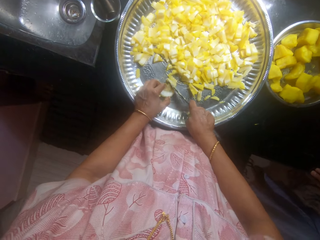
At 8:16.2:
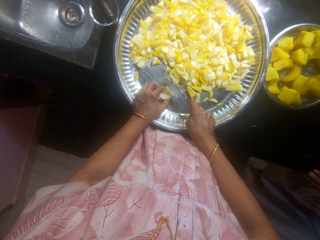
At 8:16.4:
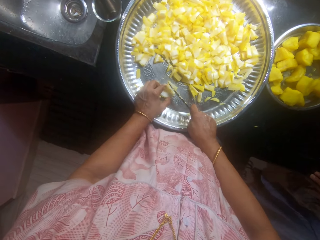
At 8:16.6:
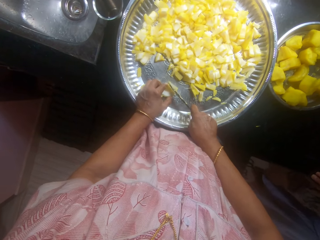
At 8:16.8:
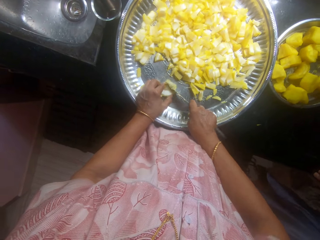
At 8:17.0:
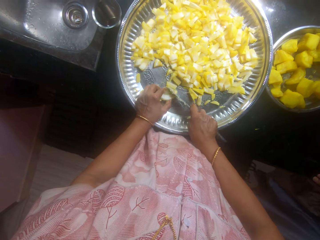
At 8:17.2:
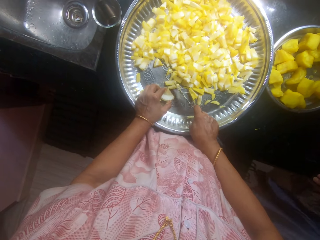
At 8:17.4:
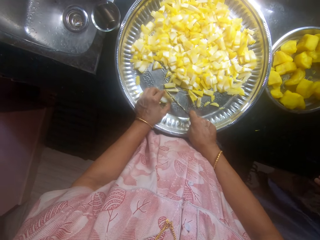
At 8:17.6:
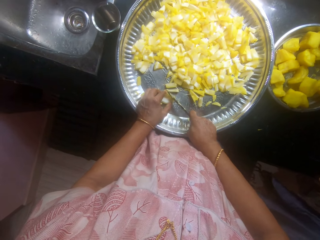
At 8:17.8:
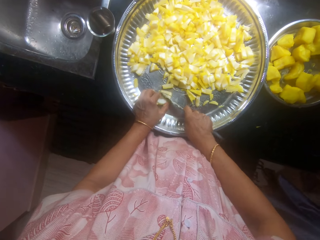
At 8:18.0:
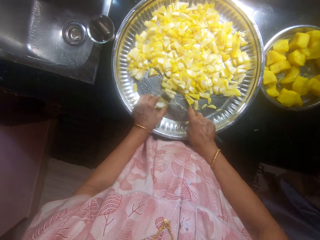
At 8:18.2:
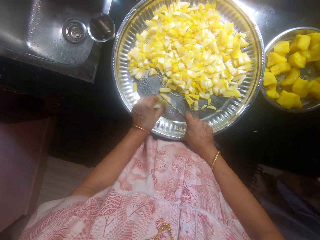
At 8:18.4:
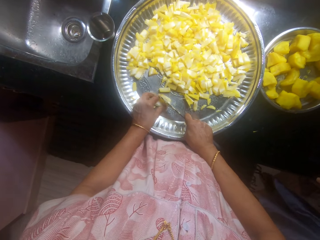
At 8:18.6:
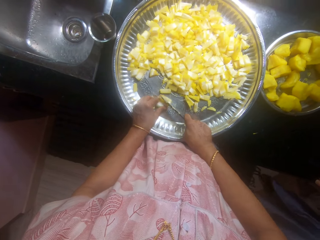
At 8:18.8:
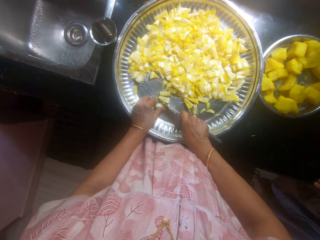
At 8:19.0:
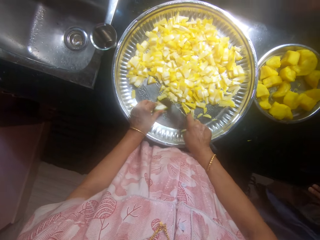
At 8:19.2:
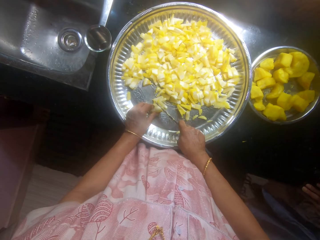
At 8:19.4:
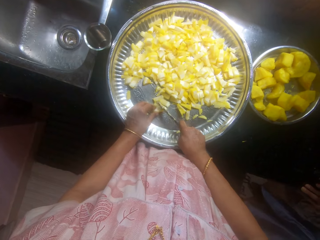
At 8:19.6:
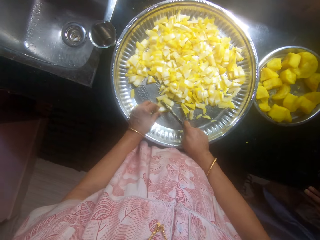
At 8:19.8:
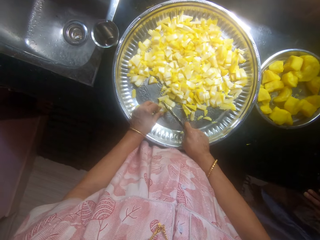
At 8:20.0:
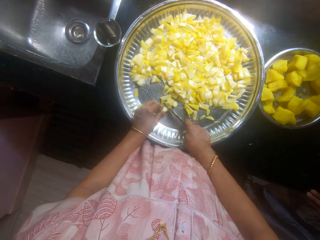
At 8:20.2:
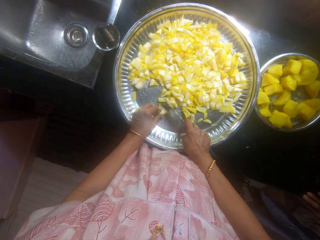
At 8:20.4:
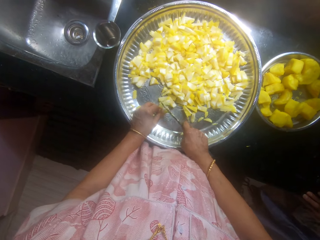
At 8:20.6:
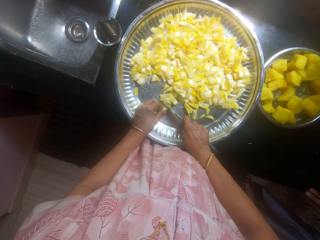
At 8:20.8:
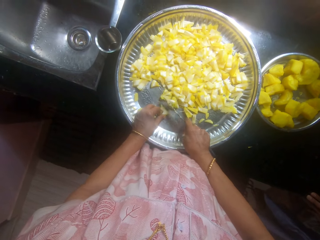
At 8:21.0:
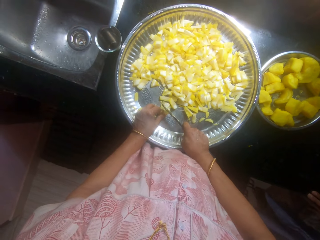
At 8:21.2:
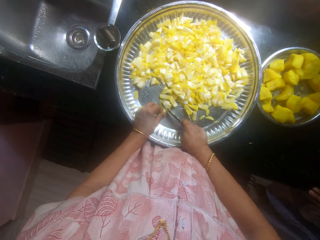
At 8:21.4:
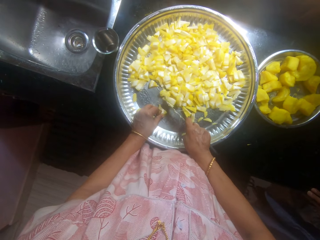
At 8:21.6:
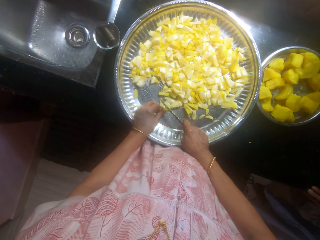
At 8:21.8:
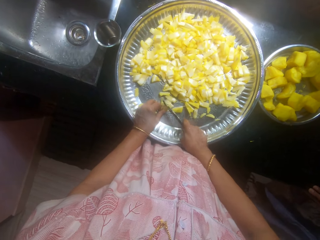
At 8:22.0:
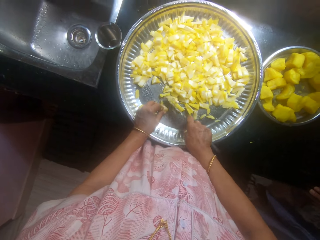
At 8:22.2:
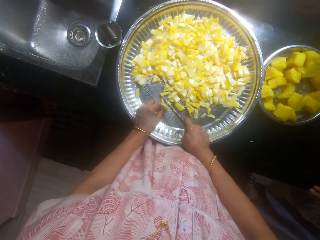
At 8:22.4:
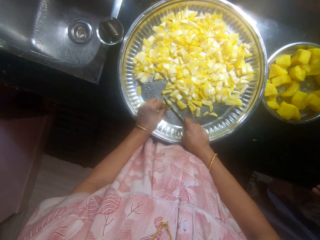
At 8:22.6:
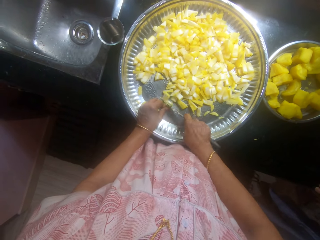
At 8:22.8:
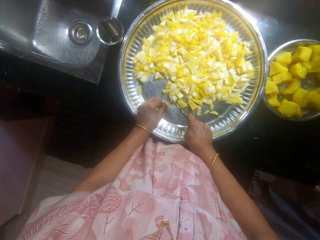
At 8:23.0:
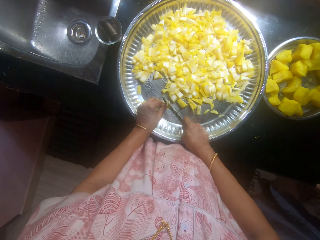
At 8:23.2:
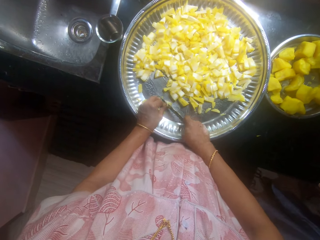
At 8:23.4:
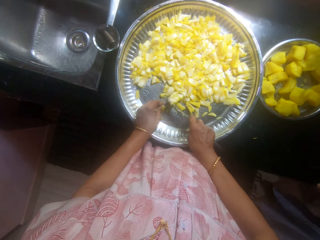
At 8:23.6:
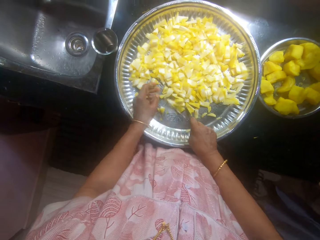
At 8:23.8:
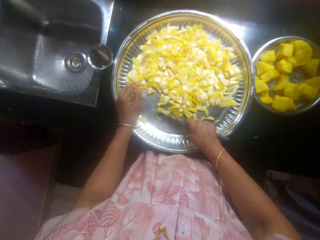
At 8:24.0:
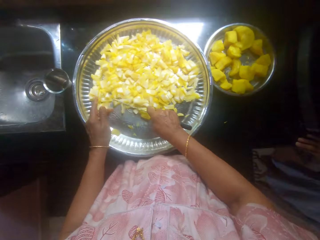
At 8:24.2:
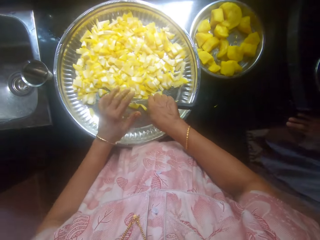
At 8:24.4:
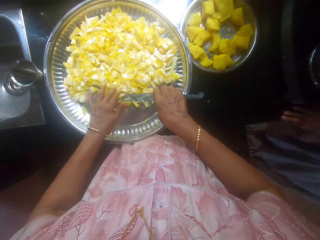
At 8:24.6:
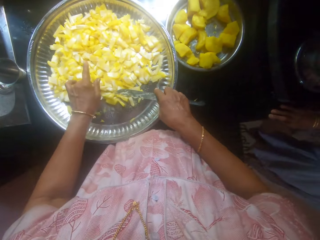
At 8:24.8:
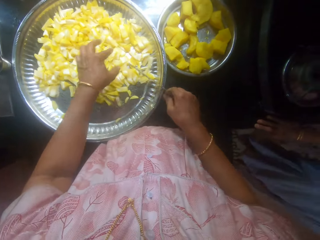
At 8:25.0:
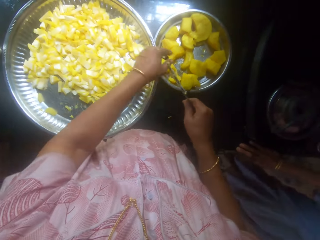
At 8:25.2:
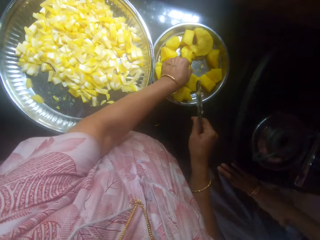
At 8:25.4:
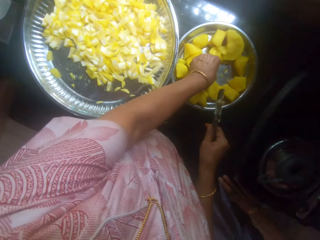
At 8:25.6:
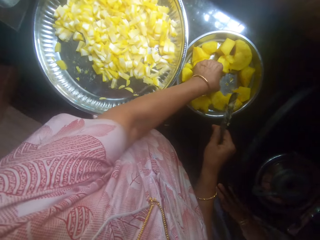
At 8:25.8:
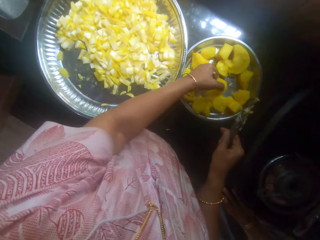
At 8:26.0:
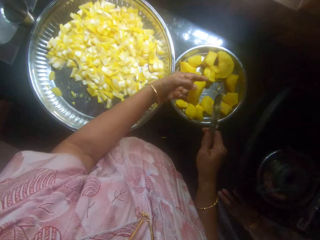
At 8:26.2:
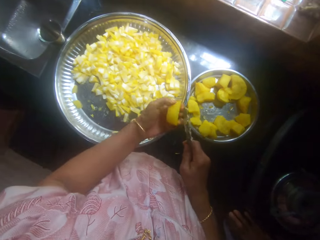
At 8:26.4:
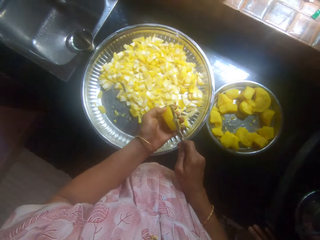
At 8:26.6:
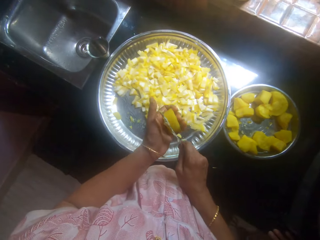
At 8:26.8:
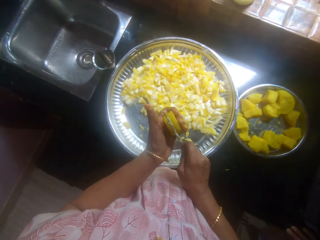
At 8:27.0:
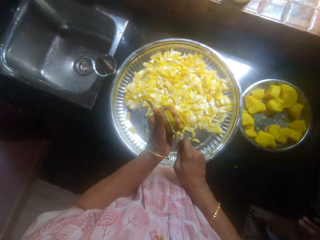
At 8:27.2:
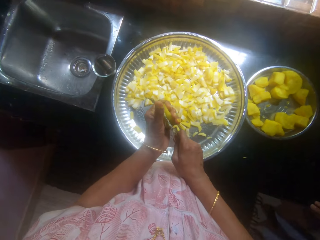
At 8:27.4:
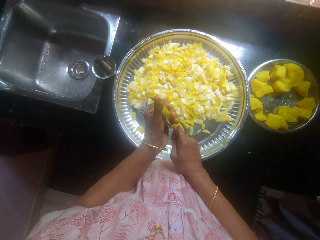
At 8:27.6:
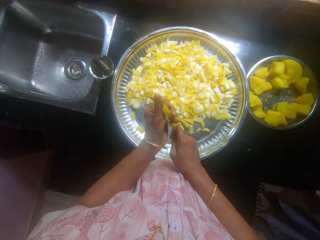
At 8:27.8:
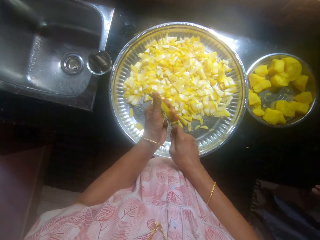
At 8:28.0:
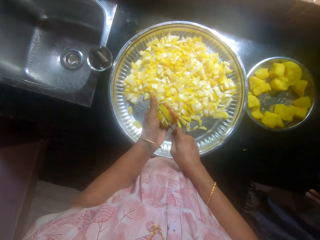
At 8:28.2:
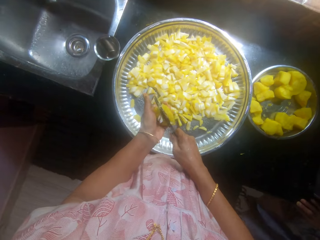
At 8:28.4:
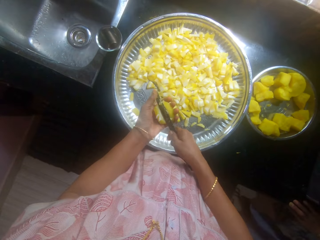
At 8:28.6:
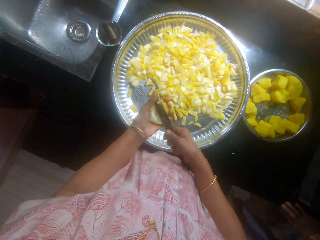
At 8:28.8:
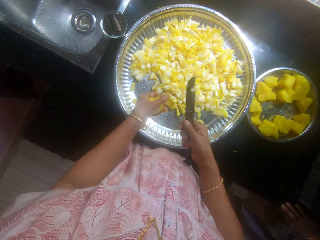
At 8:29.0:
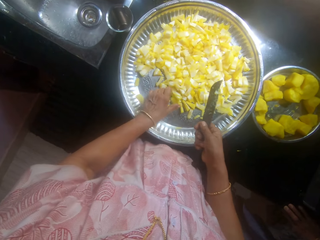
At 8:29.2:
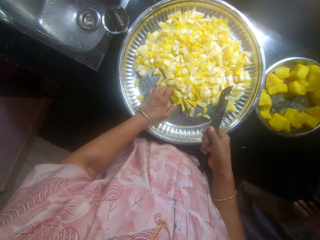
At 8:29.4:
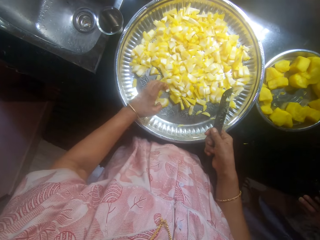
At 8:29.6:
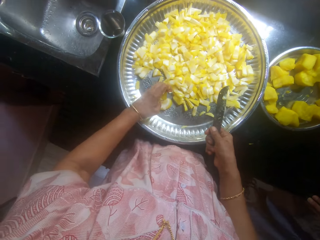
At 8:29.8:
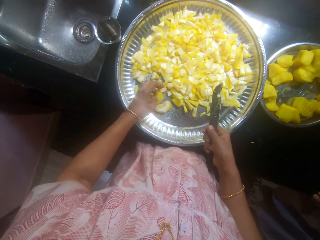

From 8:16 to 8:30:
The camera wearer pushes the cassava with a knife in the tray. She wipes the knife with her hand. She picks the cassava from a plate with her left hand. She holds the cassava with her left hand. She slices the cassava into two with the knife.

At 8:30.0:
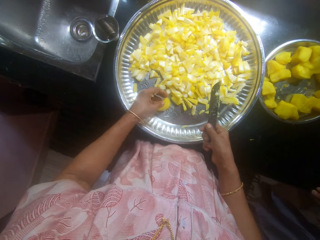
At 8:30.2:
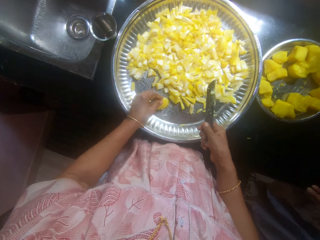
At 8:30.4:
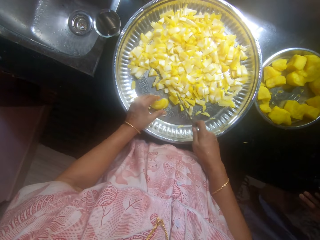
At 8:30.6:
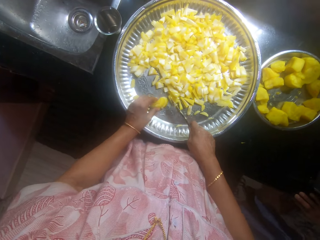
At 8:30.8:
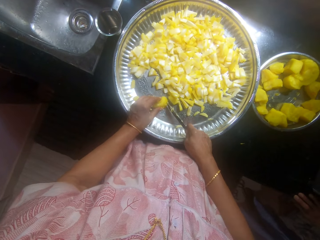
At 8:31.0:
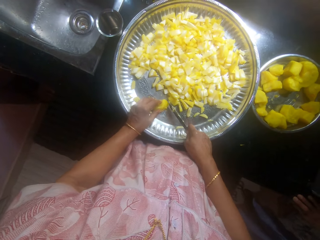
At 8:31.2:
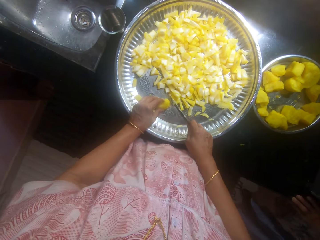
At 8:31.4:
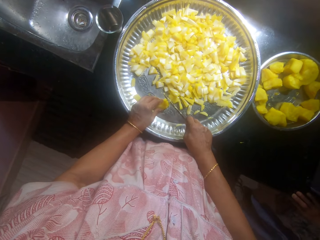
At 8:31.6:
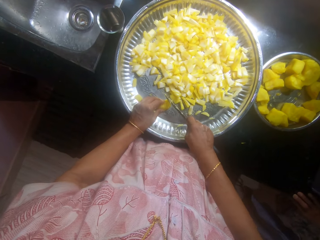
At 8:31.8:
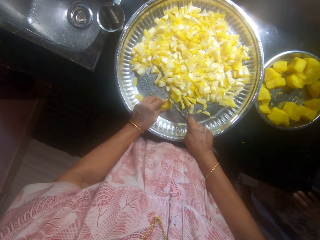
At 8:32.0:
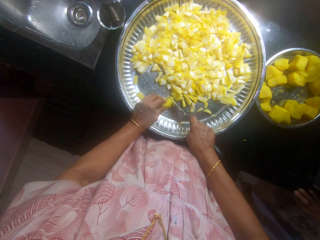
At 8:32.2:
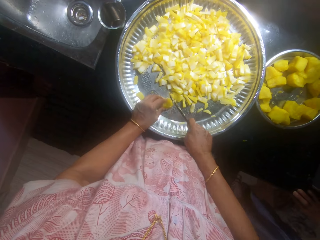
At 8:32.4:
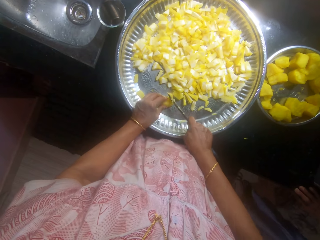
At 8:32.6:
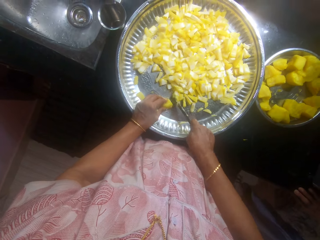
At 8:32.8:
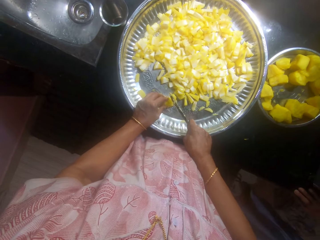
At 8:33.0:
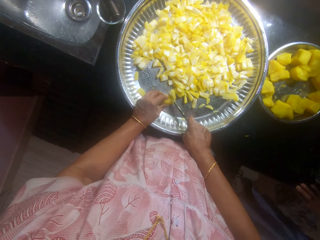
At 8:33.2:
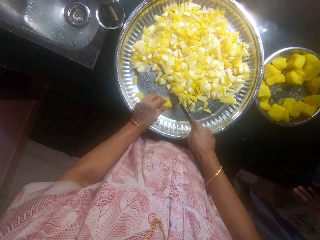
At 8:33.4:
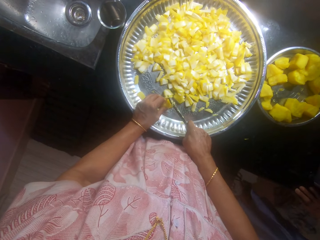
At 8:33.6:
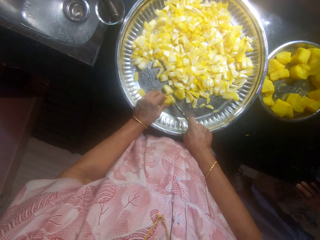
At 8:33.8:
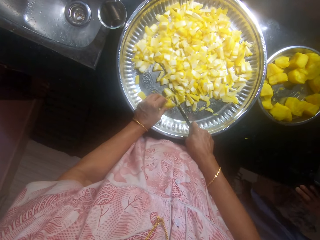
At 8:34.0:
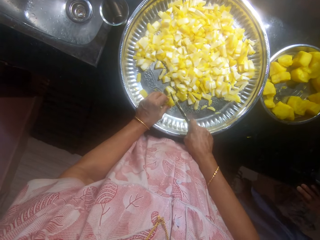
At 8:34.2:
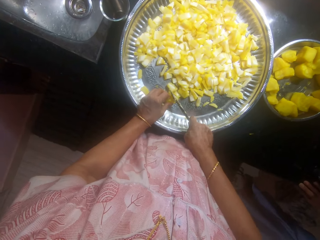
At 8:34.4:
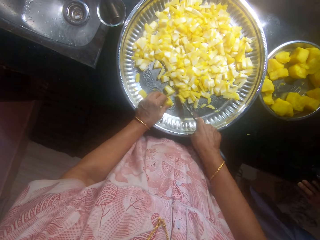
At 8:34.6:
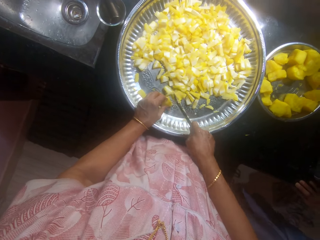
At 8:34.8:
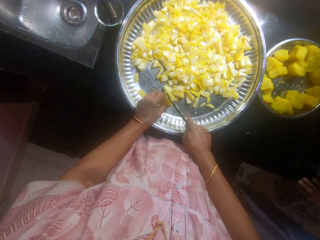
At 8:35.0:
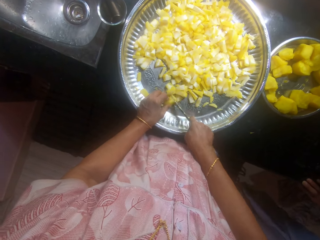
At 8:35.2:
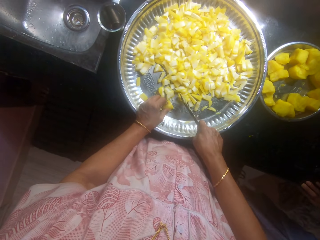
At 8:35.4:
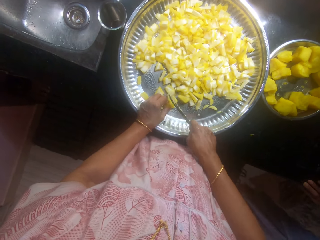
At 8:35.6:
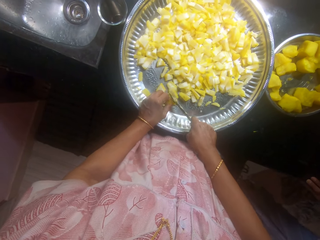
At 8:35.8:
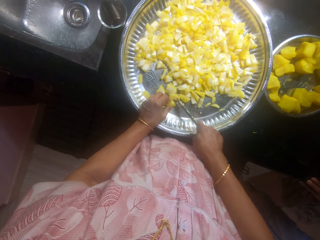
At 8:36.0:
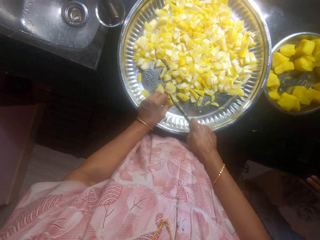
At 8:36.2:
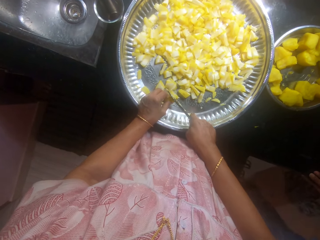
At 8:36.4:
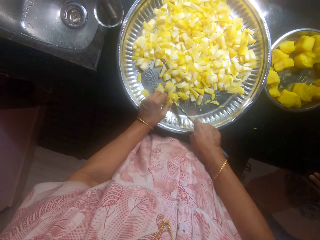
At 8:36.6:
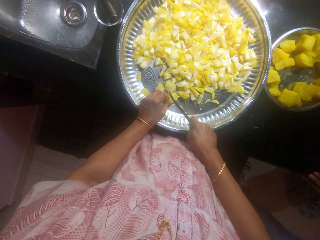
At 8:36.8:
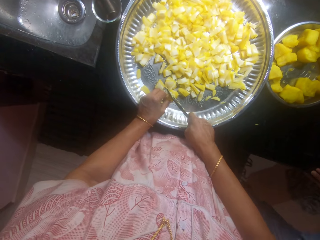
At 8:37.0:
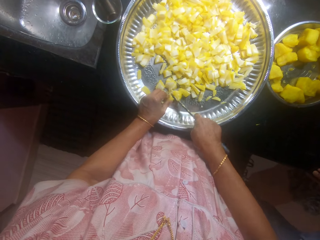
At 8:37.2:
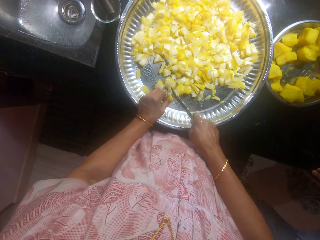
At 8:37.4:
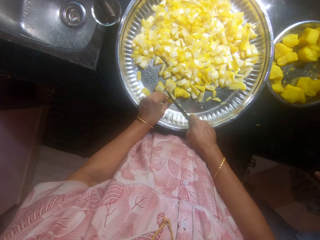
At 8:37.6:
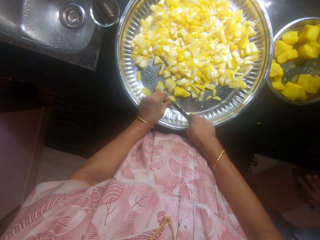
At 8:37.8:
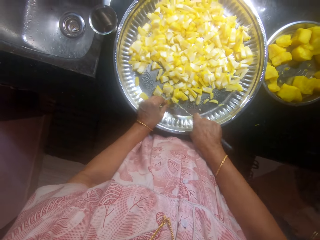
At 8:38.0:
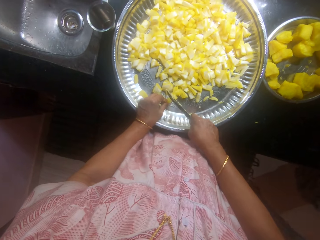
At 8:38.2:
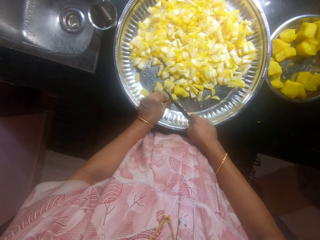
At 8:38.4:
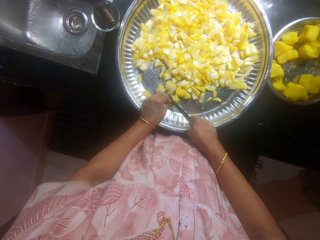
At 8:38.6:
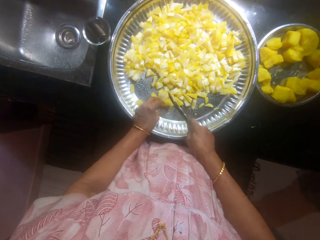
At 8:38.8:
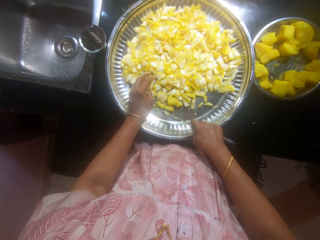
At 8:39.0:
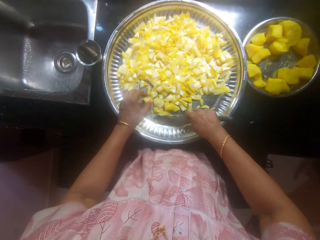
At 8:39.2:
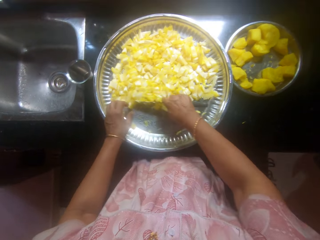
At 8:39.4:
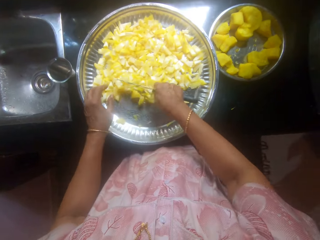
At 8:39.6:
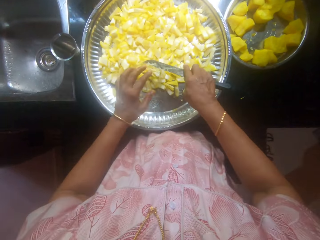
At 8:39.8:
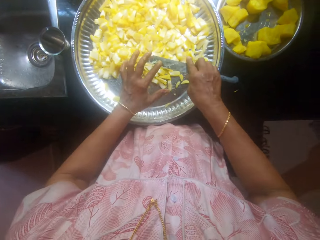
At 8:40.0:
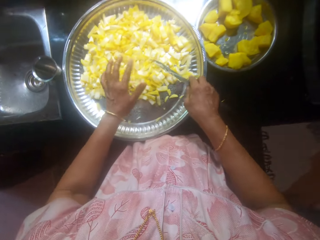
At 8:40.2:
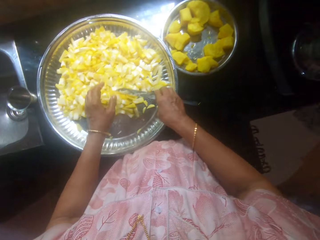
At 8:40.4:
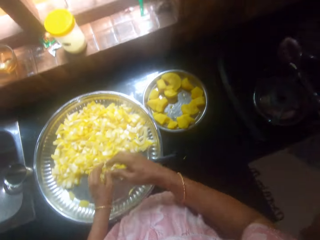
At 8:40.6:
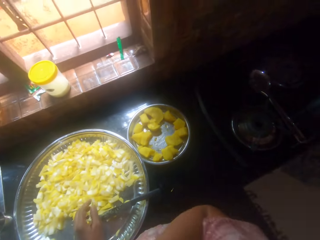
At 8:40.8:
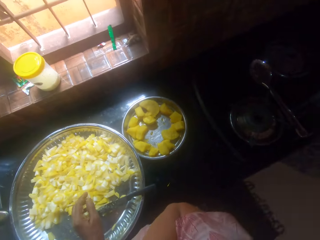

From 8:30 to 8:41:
The camera wearer drops the cassava in the tray. They hold the cassava with the left hand. They slice the cassava with a knife. They push the cassava with the knife in the tray.
